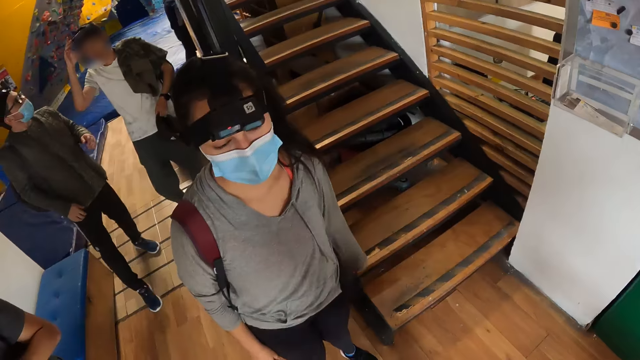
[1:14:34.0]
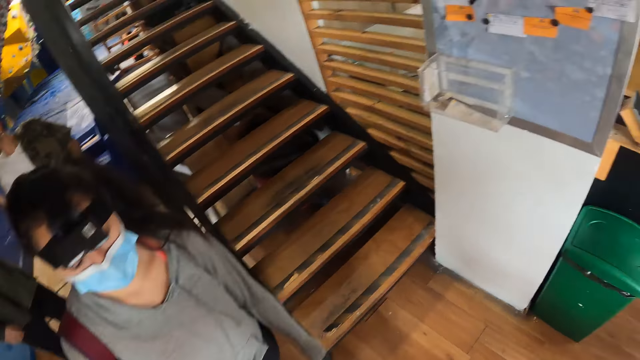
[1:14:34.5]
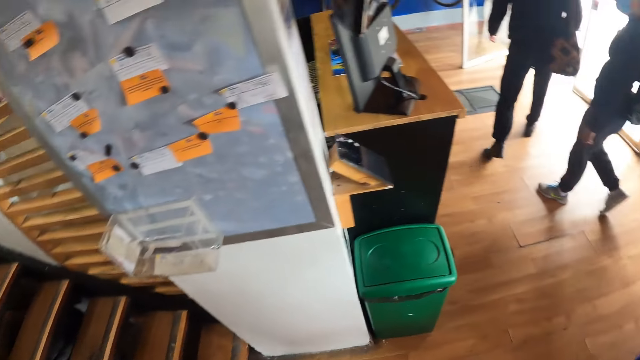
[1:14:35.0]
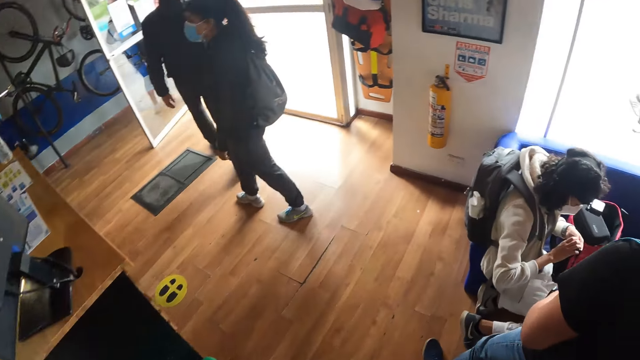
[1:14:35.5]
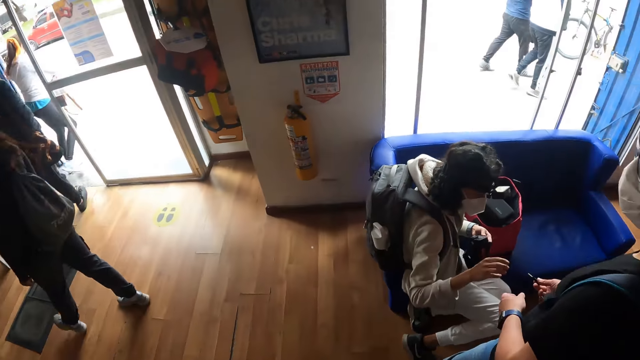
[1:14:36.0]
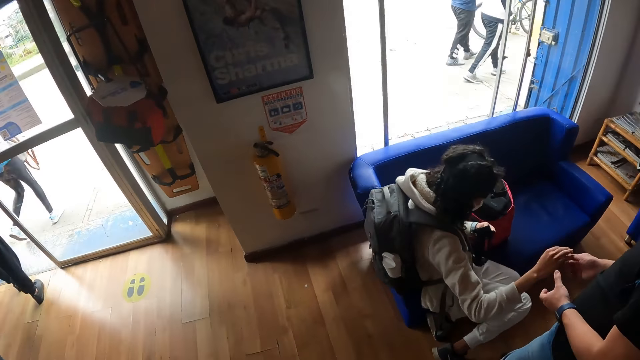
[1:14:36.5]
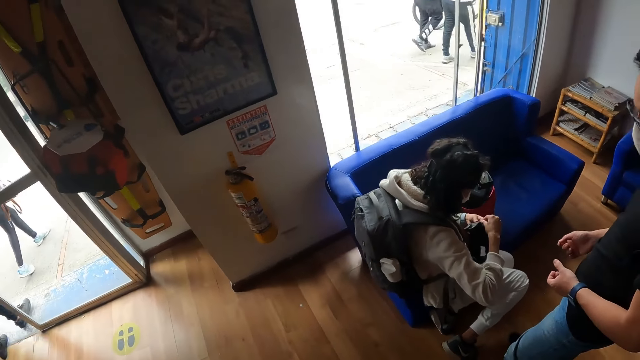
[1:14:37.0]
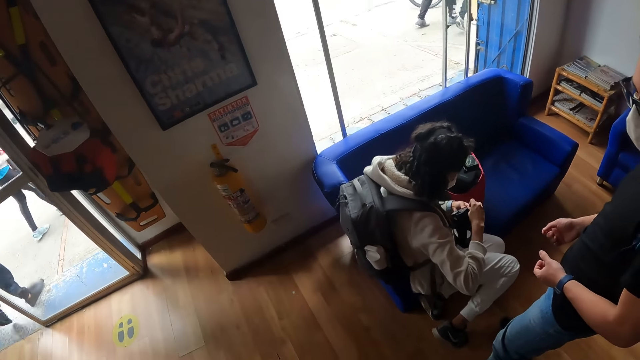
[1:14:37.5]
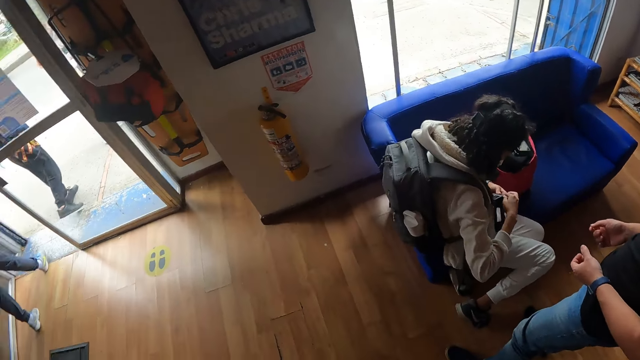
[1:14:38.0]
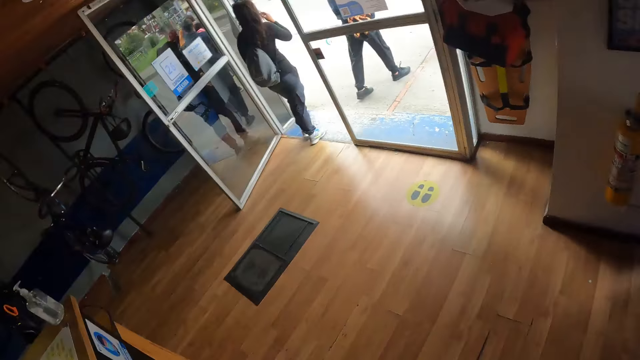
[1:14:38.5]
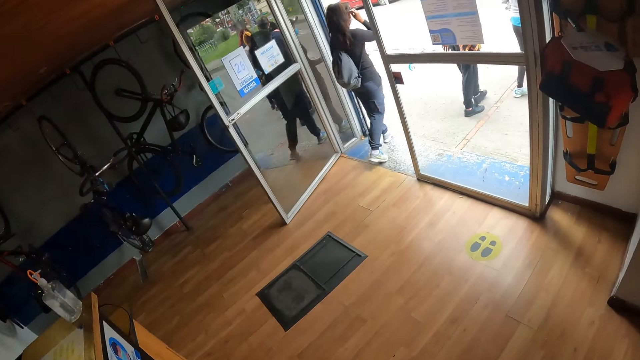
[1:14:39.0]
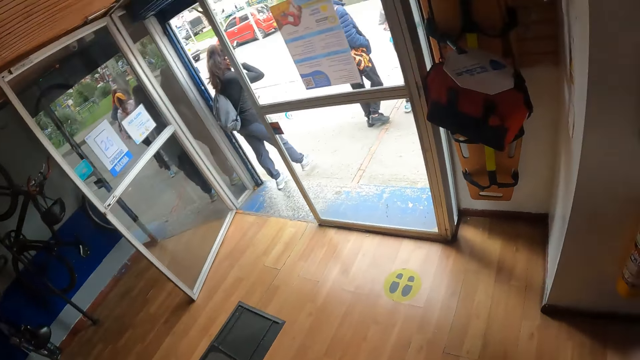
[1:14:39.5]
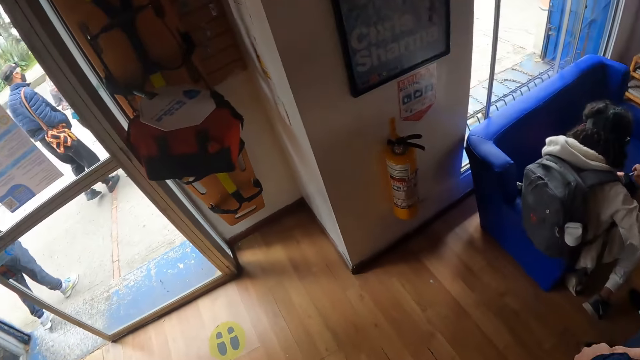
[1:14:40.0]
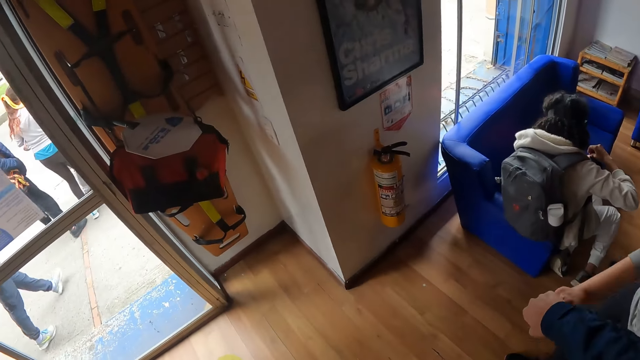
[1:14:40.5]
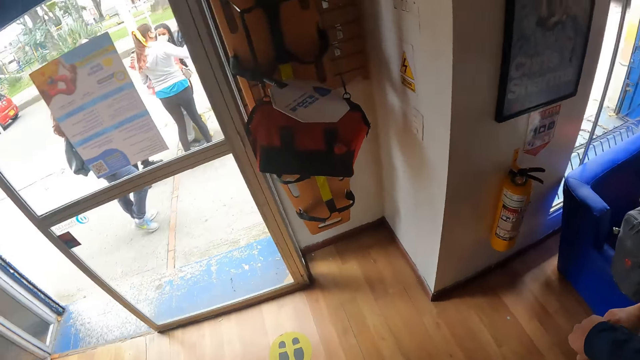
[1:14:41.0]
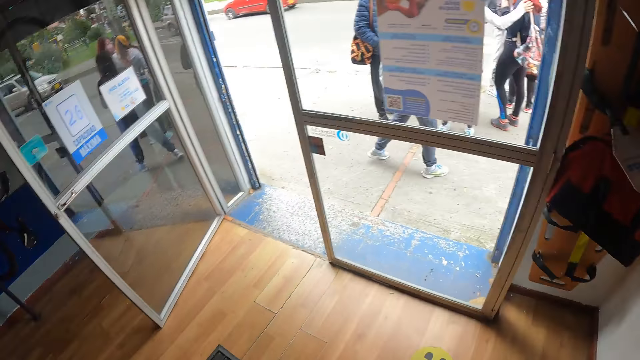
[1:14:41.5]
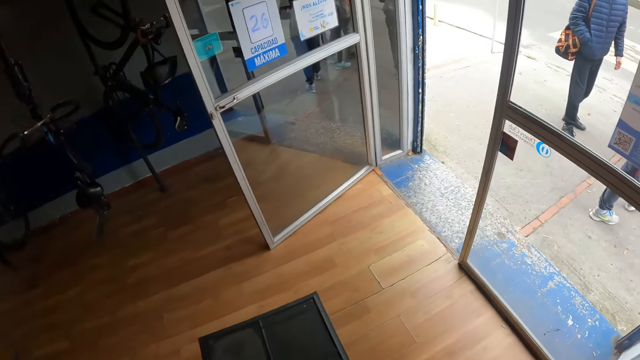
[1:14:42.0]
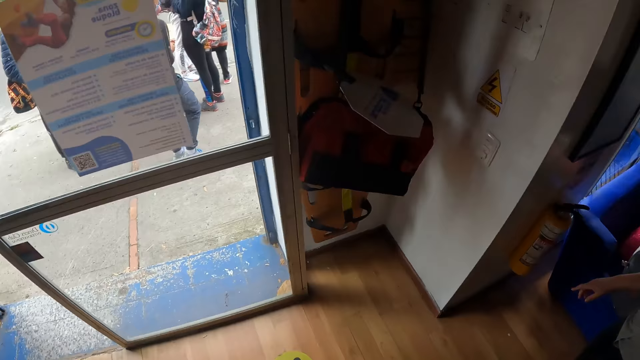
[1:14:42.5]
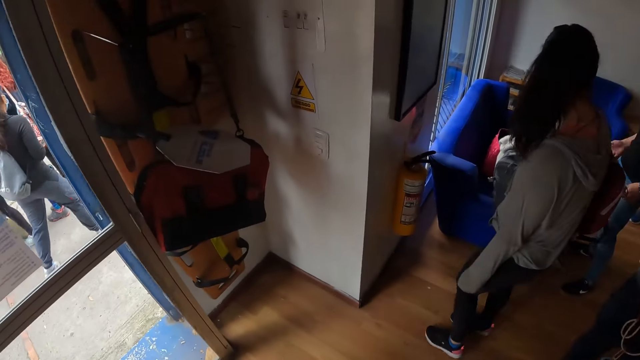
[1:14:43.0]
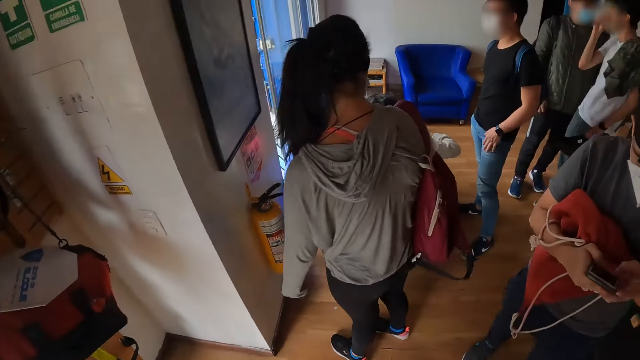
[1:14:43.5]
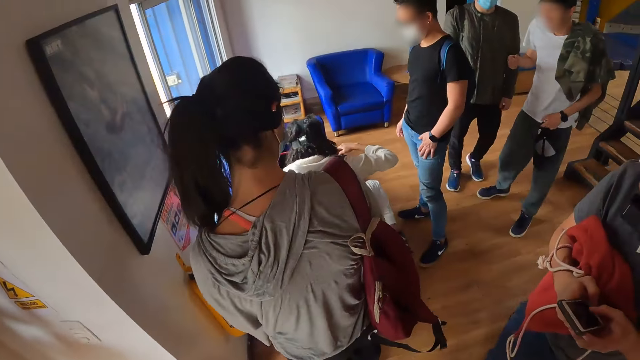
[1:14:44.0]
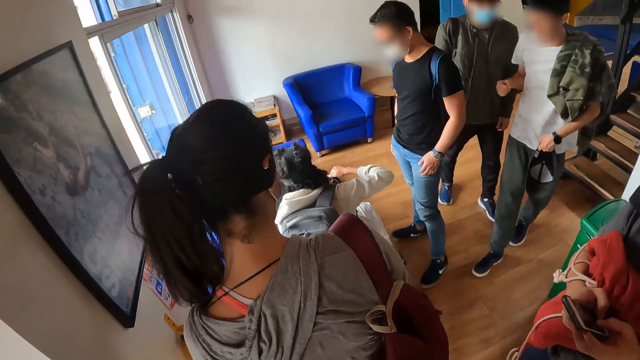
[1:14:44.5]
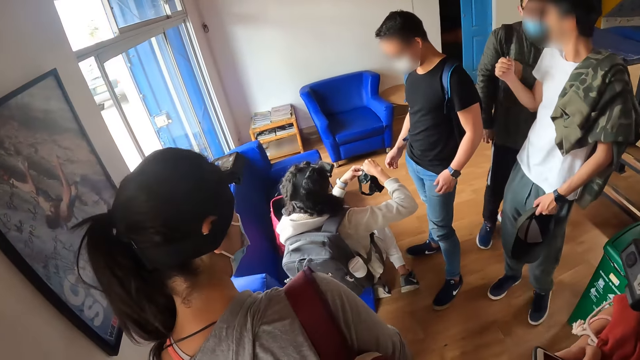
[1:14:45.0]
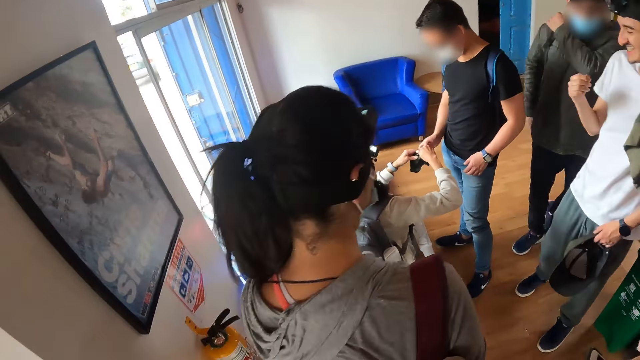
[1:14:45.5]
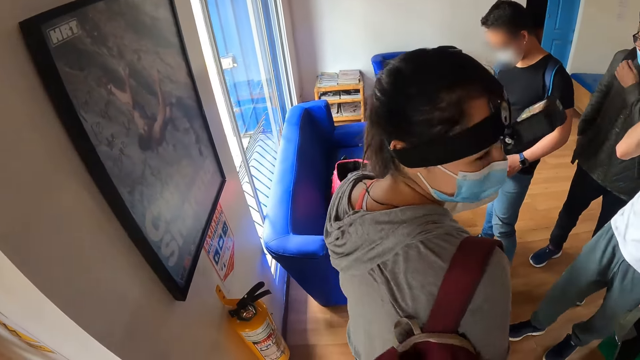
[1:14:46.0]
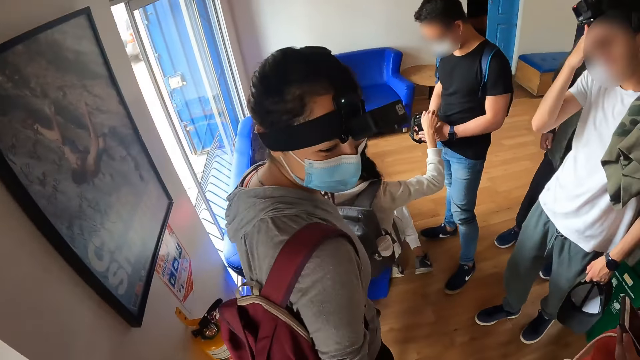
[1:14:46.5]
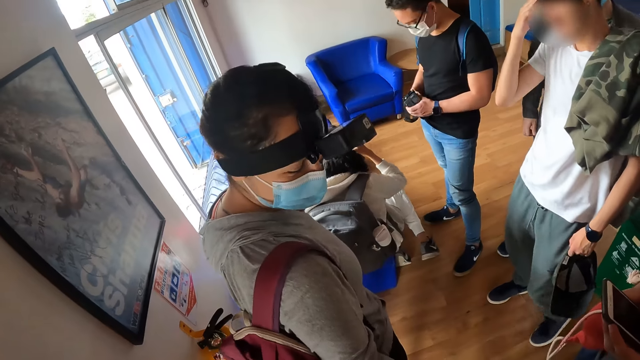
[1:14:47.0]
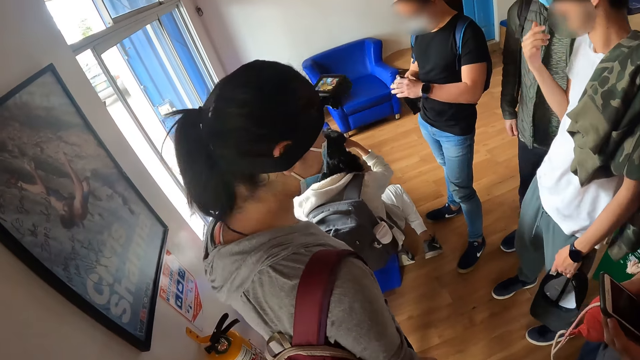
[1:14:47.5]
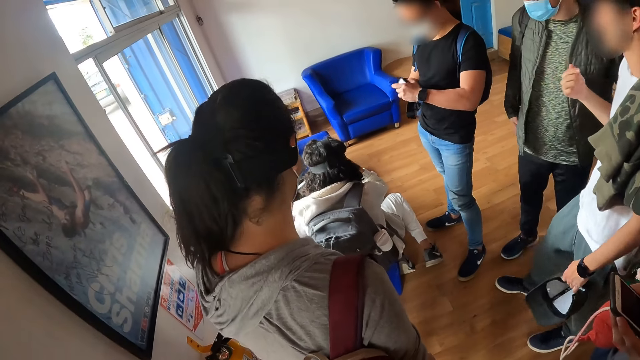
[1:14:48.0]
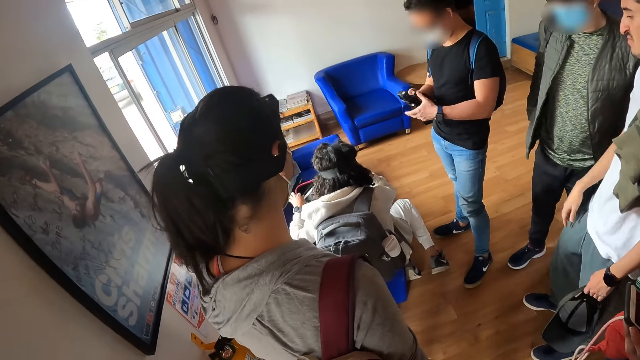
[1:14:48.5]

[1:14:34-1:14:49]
A woman holds a camera in both hands. The woman collects a piece of the camera from a man with her right hand and puts the camera piece in the camera with her right hand. Another man holds a cap in his left hand. The woman gives the first man the camera with both hands.

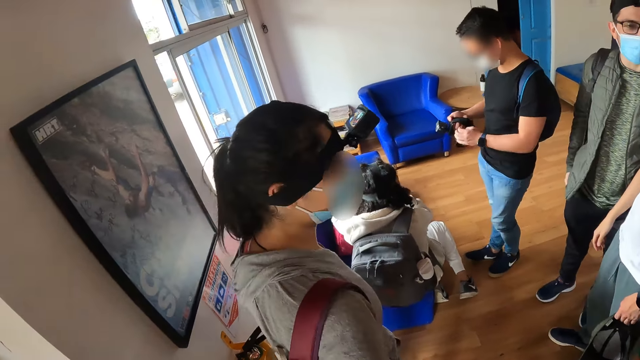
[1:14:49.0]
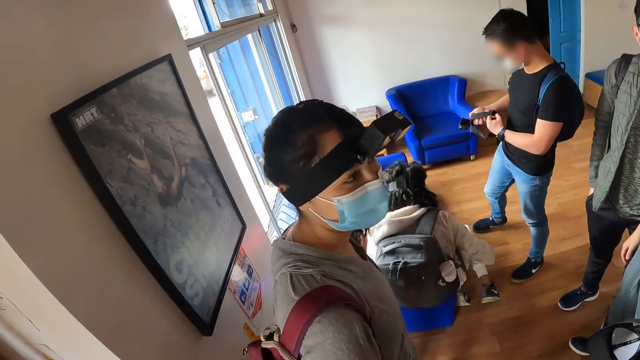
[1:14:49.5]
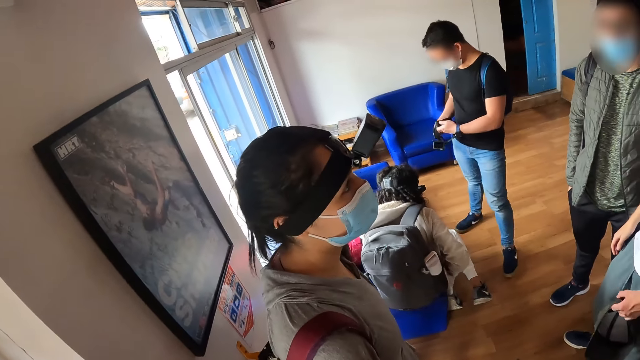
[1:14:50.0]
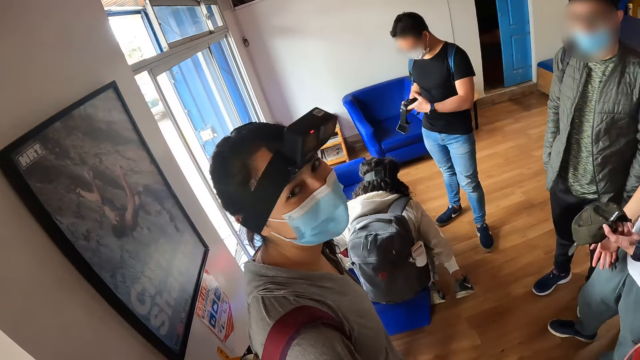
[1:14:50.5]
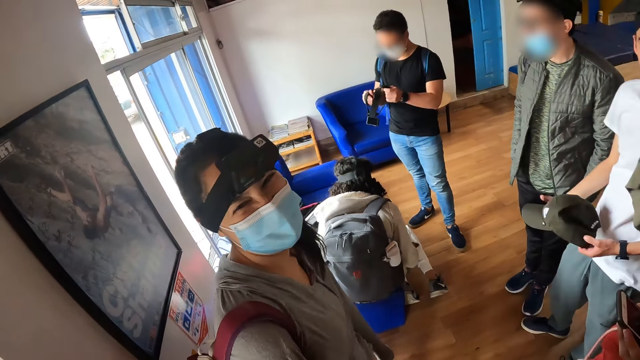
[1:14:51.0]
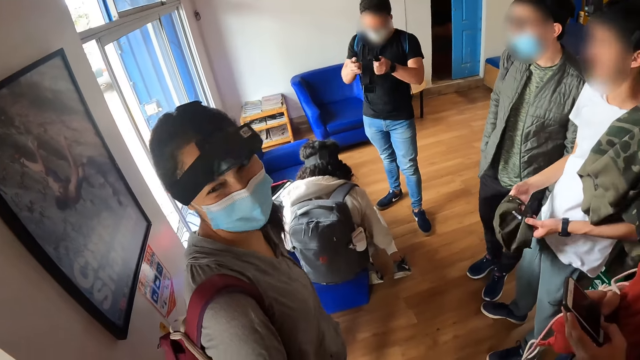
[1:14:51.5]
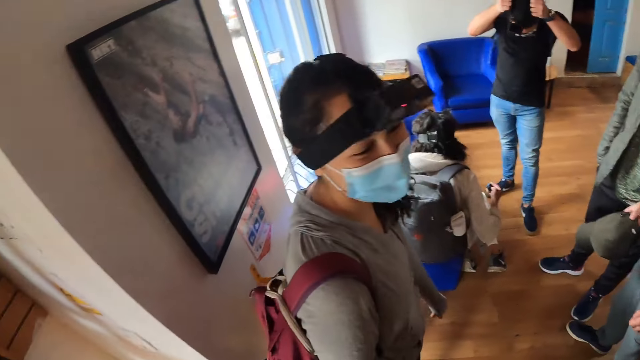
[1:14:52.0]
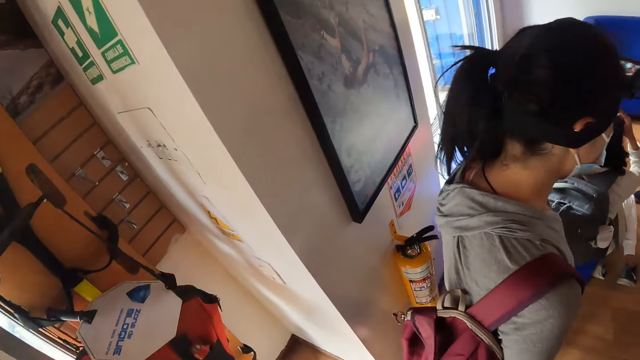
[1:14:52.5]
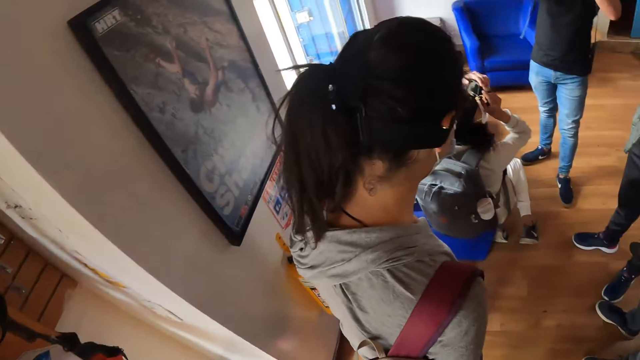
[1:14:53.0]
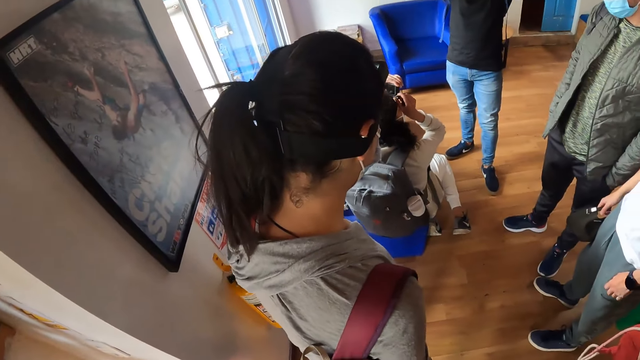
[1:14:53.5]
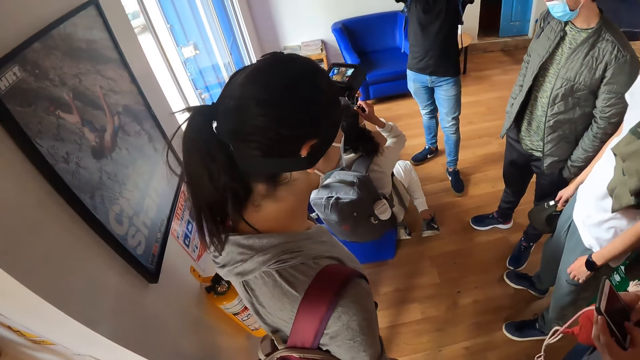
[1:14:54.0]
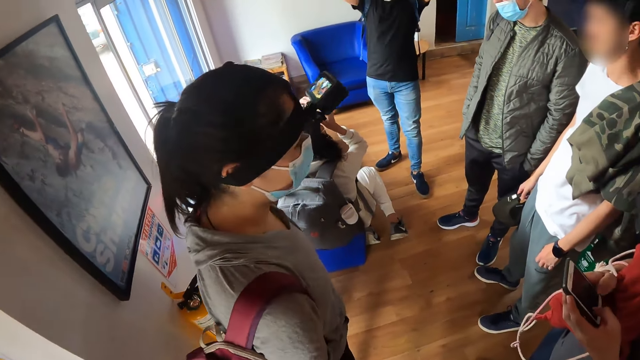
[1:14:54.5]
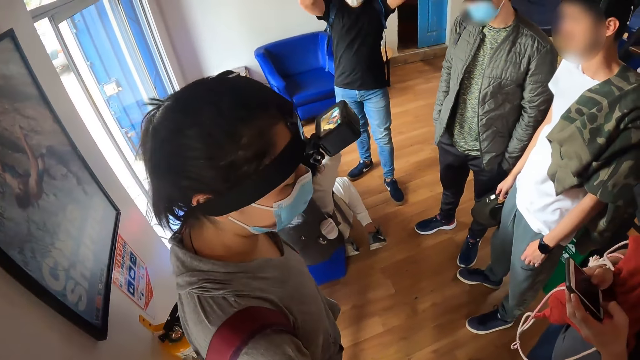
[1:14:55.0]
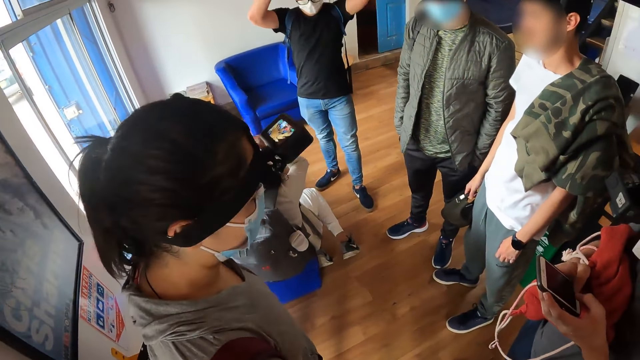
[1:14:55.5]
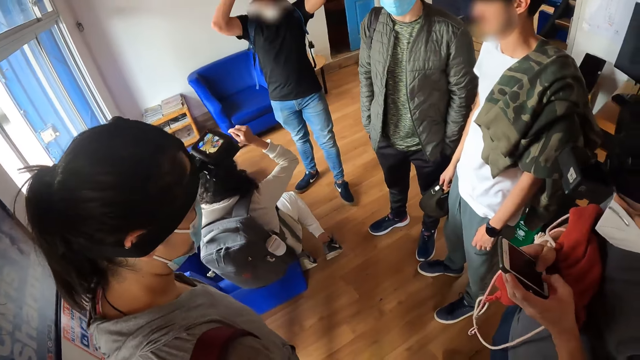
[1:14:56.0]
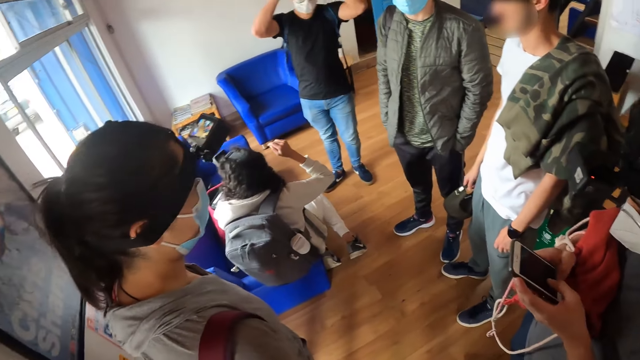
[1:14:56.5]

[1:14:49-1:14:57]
A man holds the cap in both hands. The camera wearer interacts with a person. Another man wears the camera on his head with both hands. The first man holds the cap in his right hand.
